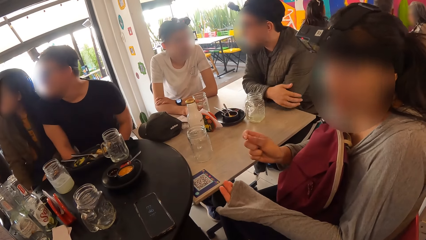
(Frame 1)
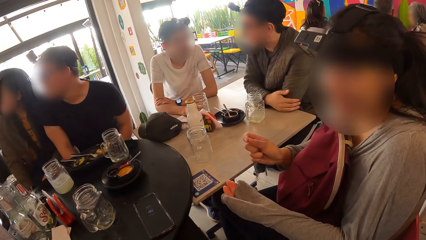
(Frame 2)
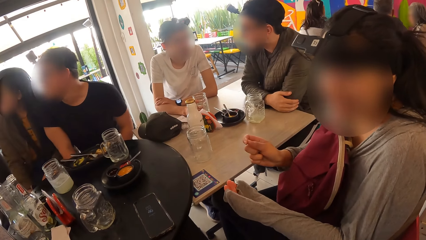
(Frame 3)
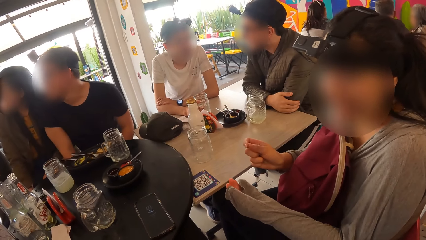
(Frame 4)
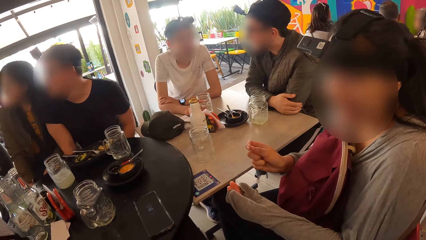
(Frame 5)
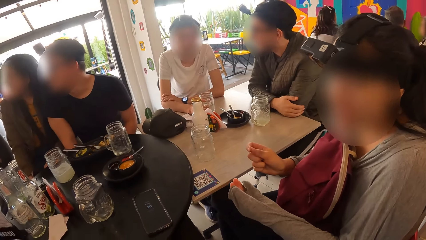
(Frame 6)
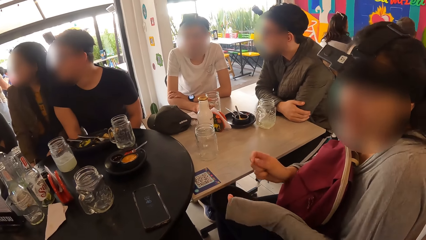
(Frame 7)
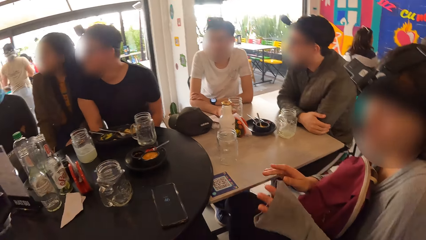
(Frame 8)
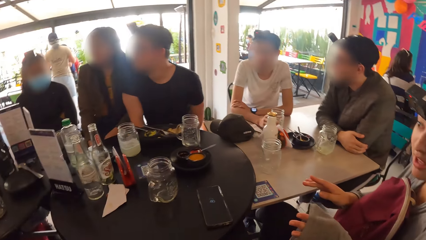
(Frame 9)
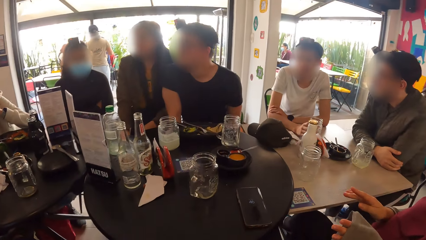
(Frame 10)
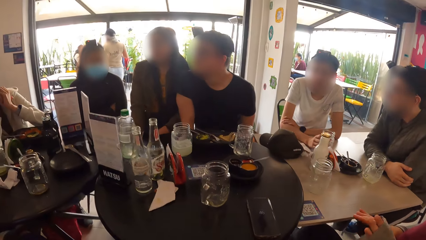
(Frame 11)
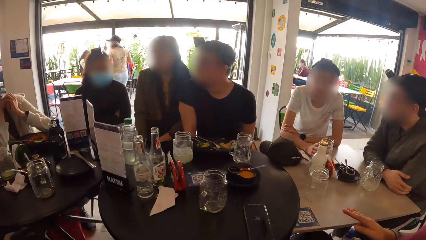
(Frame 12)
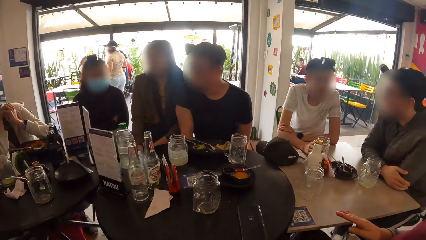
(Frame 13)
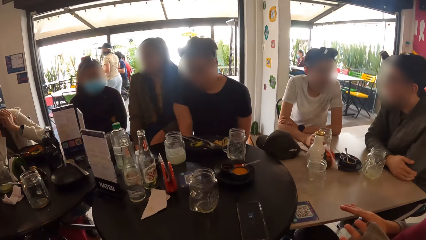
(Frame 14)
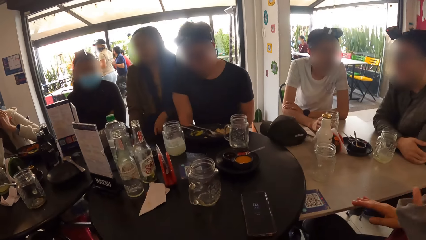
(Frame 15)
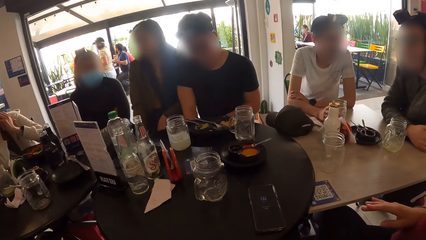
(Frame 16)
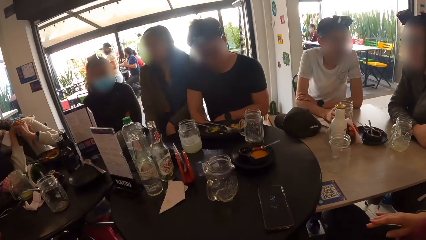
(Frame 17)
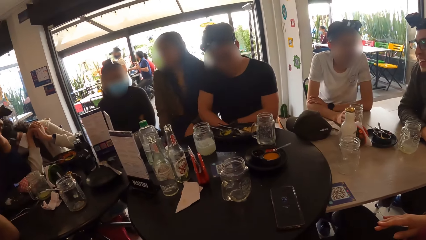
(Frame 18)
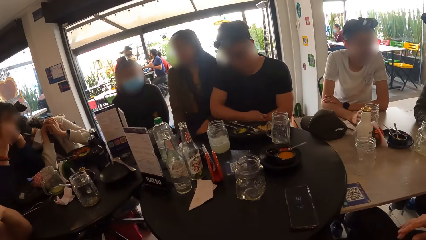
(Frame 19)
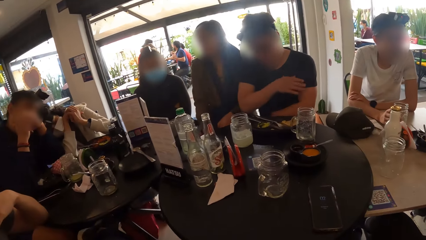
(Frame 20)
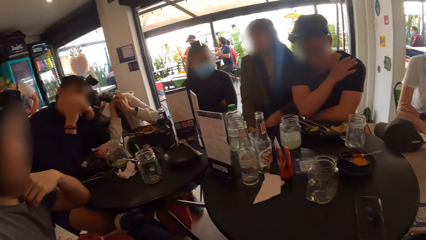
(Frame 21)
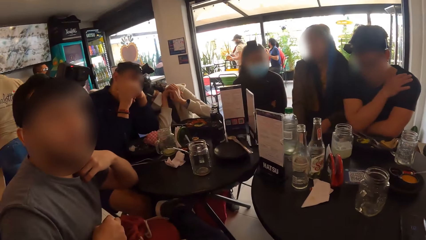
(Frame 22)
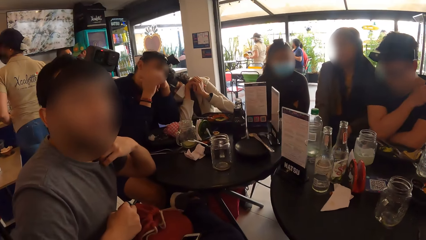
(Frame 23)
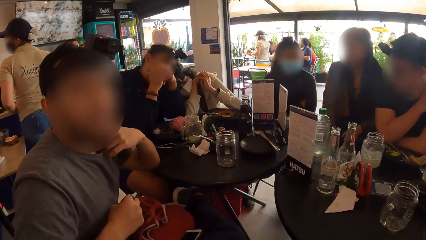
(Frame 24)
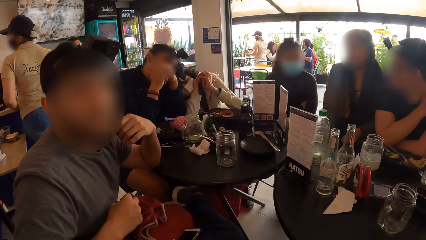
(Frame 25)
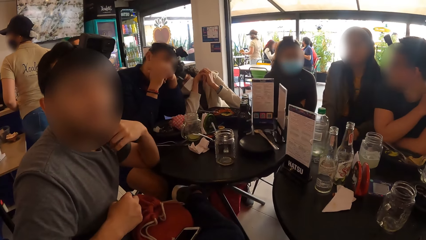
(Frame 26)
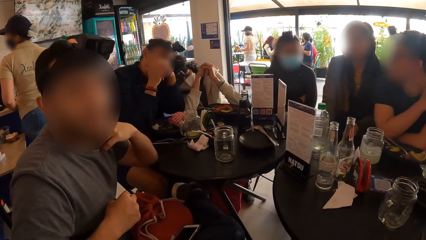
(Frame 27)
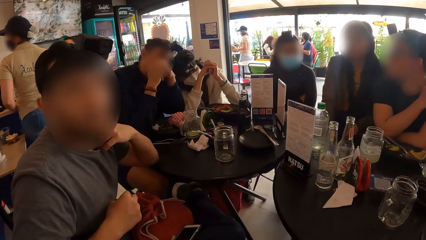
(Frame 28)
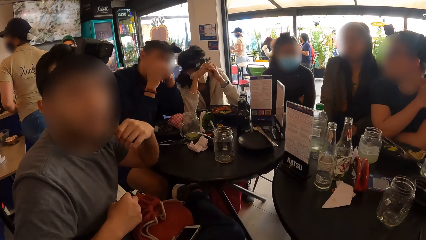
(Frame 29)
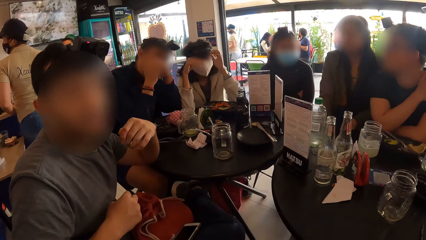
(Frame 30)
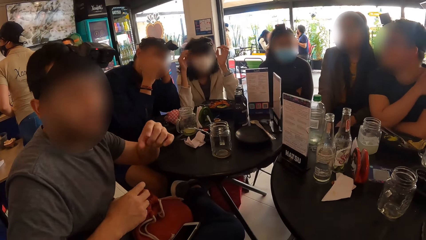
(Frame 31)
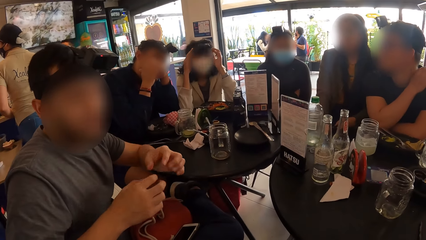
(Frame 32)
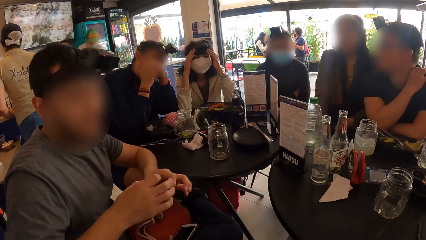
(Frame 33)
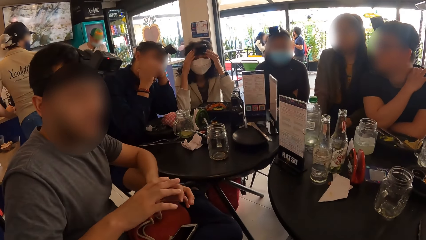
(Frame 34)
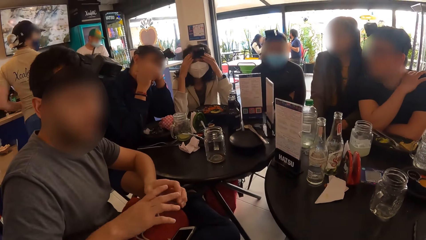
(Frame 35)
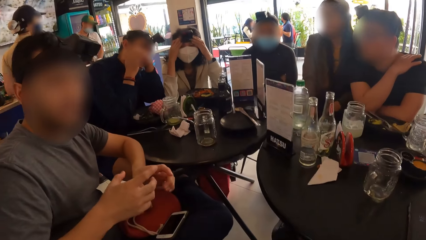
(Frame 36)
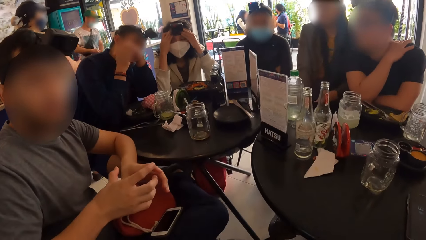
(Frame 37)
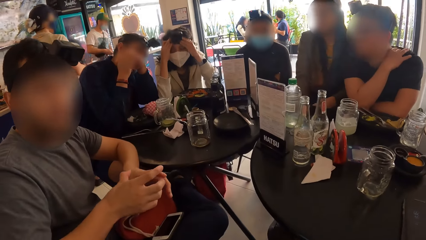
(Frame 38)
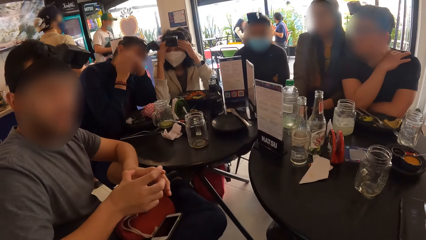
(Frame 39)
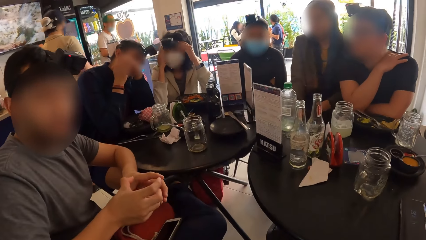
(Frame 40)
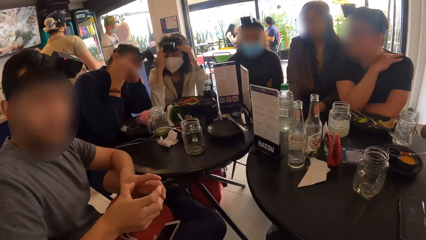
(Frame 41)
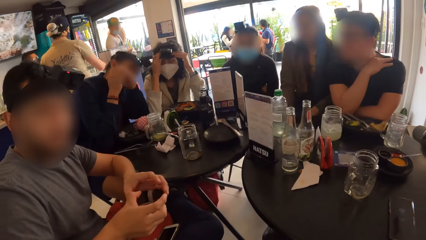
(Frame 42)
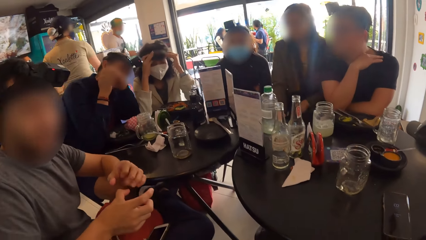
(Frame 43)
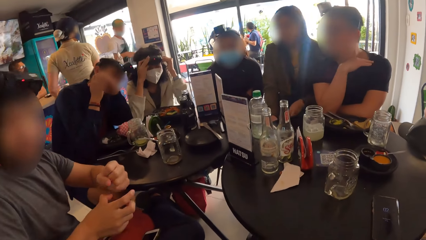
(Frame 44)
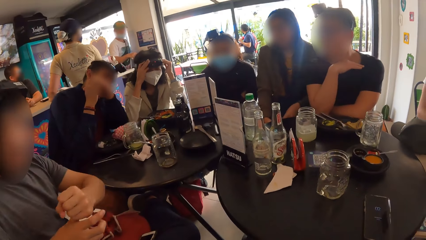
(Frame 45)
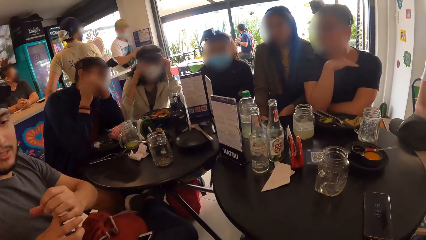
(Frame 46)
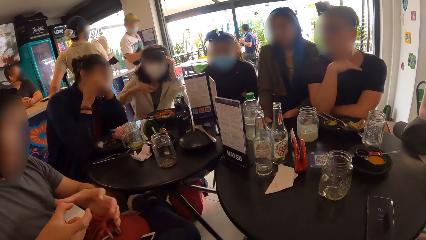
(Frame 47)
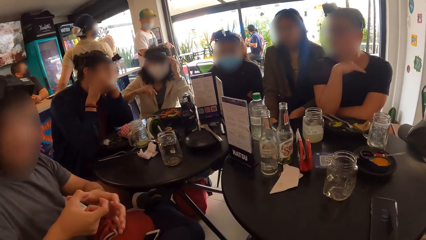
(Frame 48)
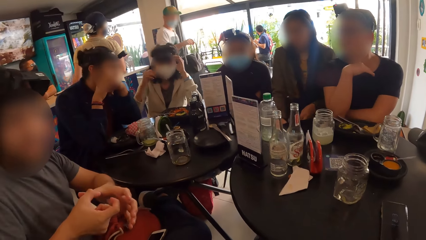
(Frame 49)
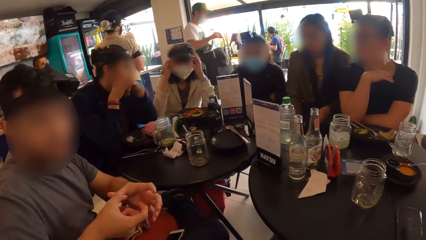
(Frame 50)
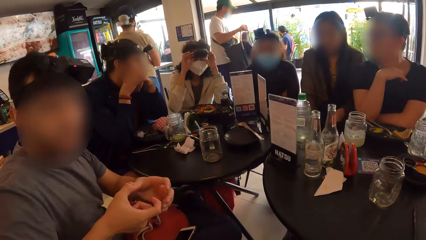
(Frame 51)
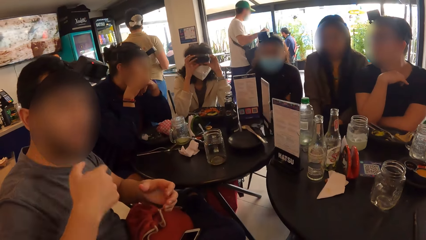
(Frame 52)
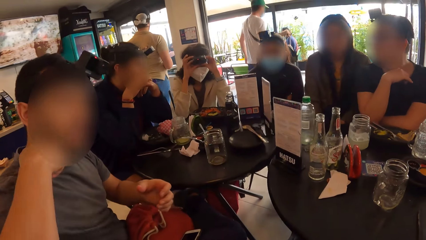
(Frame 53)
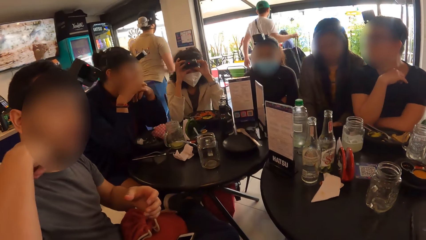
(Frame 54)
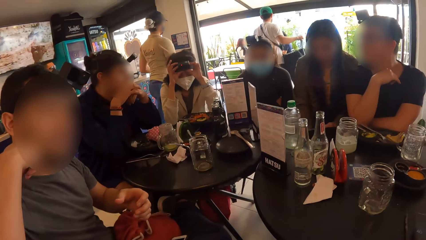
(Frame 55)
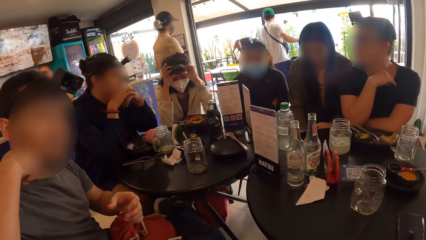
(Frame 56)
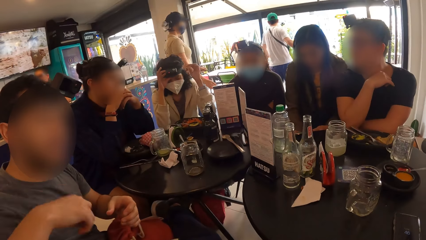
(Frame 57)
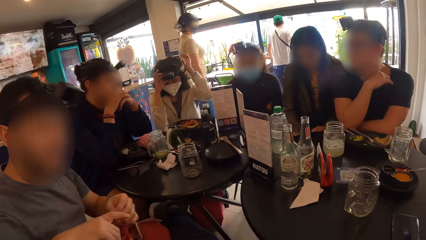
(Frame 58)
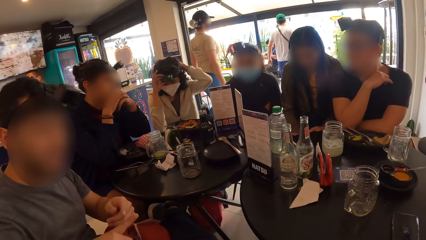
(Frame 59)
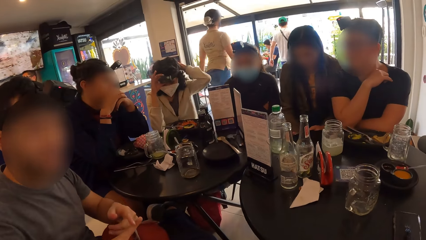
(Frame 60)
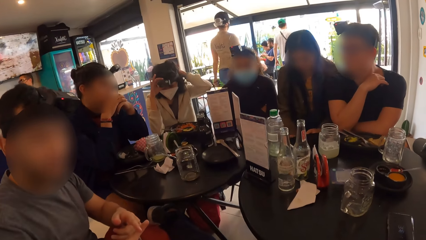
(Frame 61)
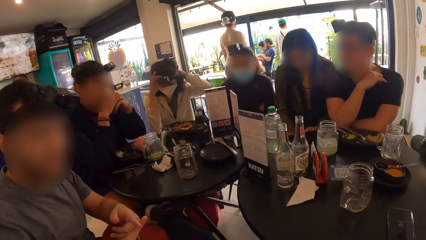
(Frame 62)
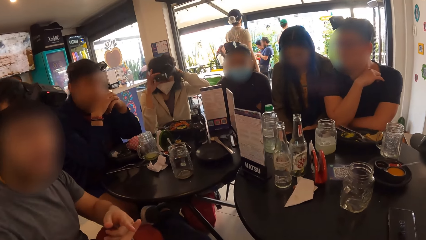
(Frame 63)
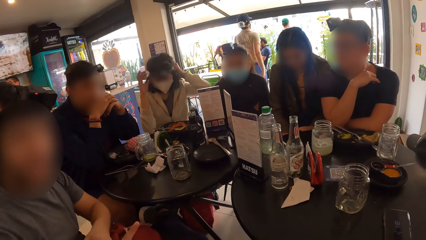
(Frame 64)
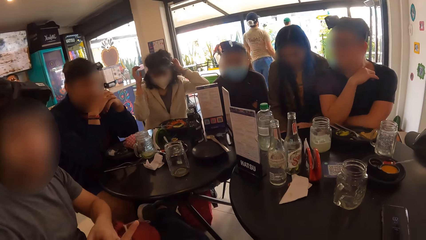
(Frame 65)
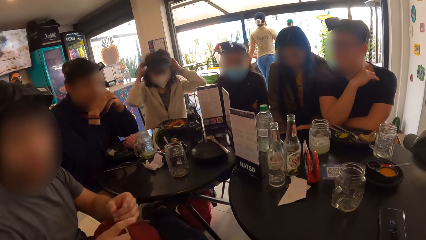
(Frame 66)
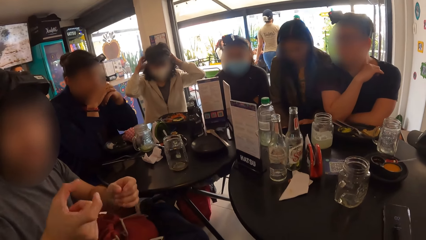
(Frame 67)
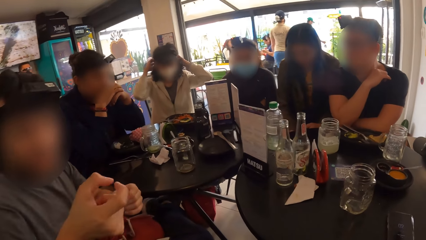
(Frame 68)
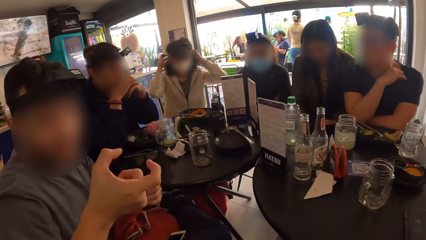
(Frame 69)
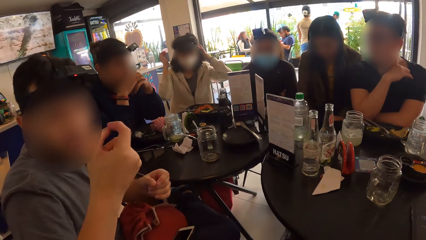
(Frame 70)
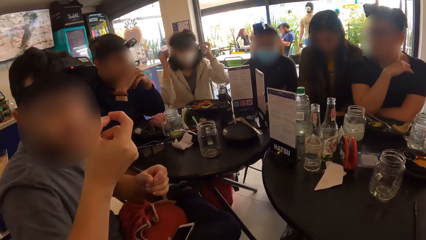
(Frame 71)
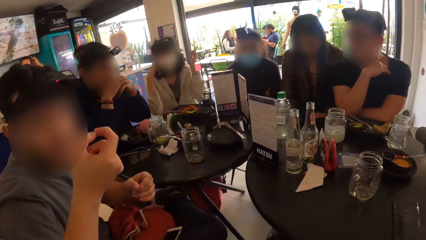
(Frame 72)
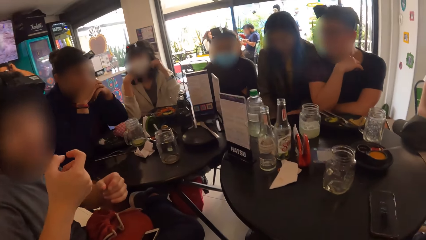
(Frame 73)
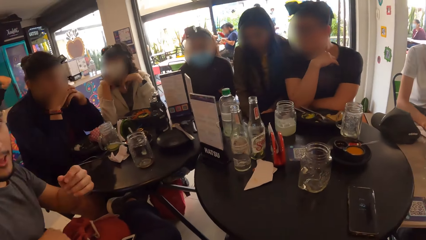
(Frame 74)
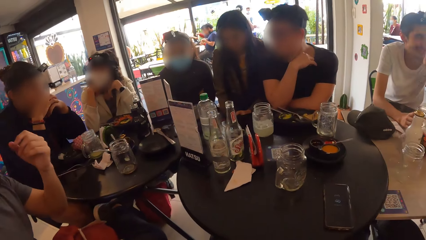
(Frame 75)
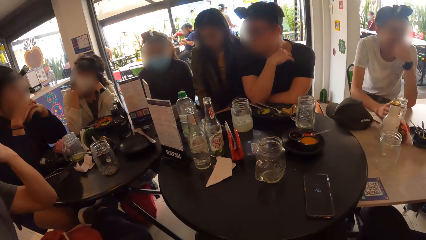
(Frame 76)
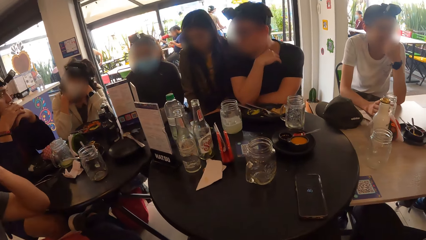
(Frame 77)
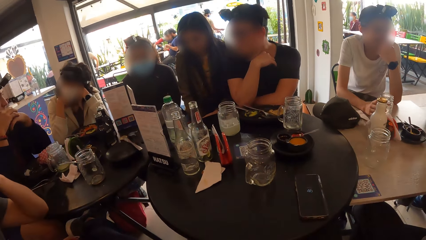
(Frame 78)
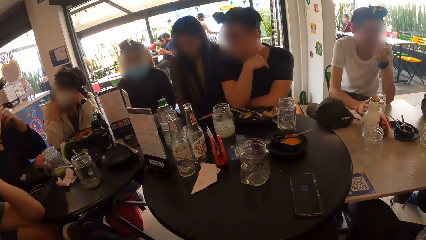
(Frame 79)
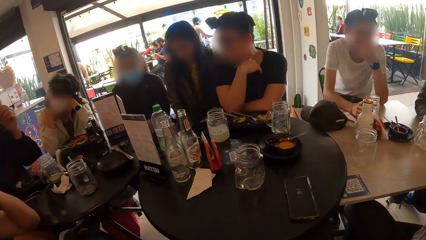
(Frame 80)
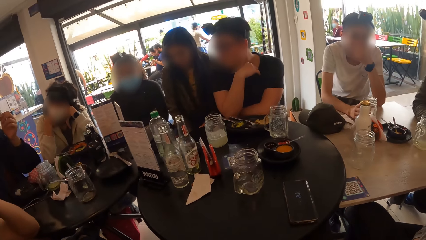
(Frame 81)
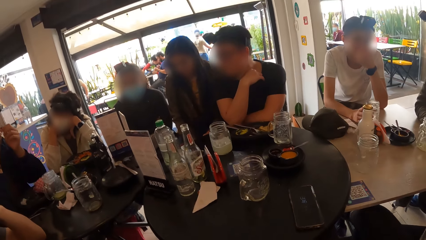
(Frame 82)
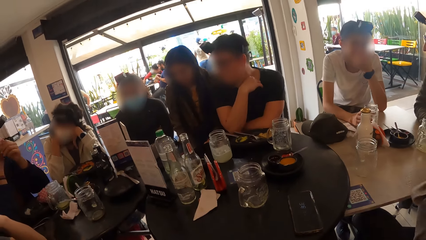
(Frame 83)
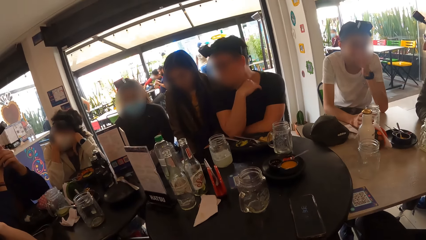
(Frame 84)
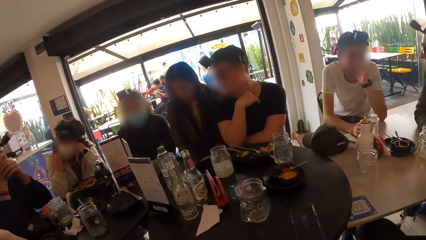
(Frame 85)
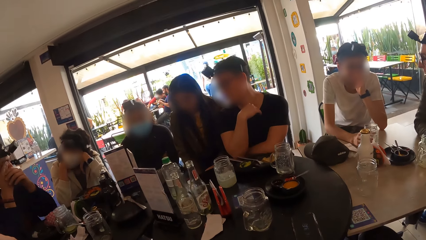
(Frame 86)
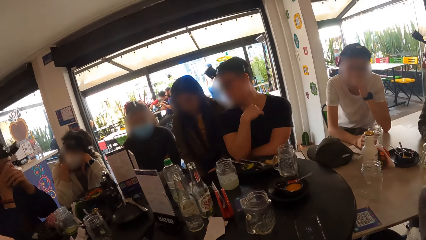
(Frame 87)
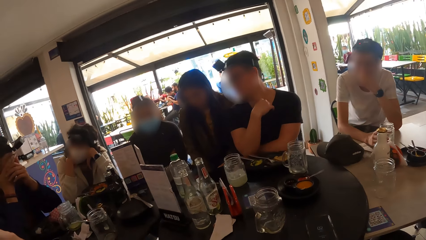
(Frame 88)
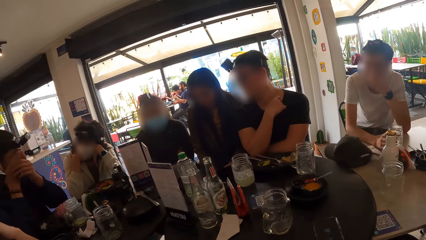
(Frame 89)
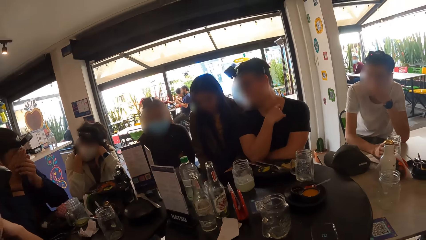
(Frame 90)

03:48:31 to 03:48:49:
The camera wearer stares at the table. They turn towards a man. They interact with the man. A woman adjusts a camera on her head with both hands. The camera wearer stares at the table.
